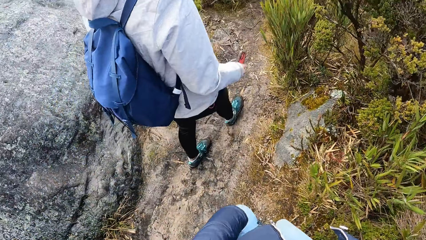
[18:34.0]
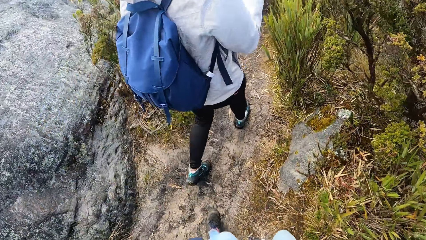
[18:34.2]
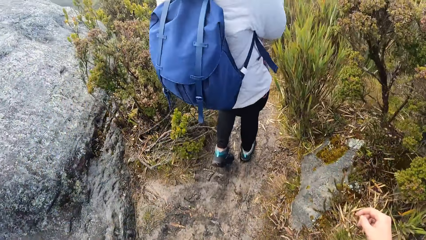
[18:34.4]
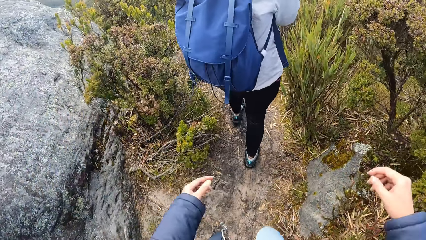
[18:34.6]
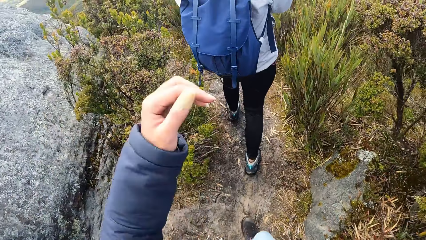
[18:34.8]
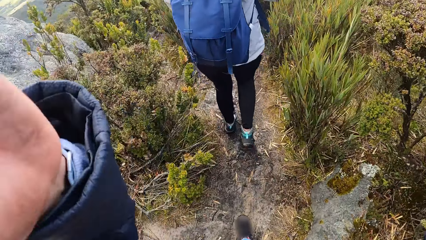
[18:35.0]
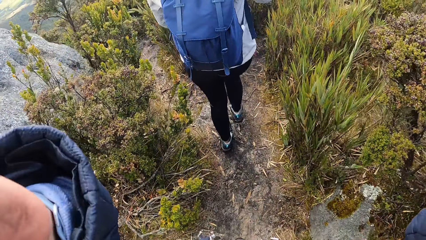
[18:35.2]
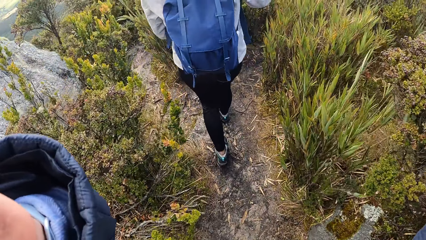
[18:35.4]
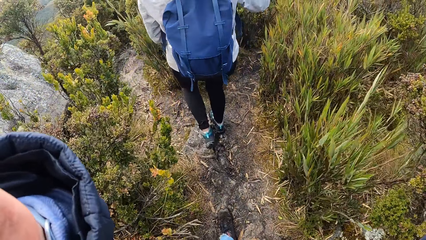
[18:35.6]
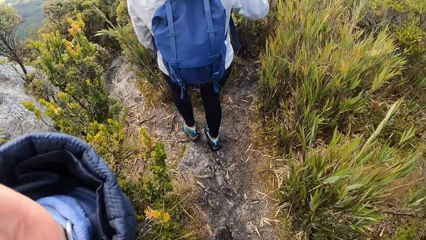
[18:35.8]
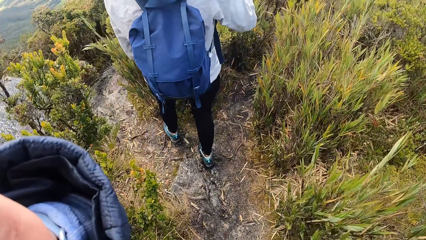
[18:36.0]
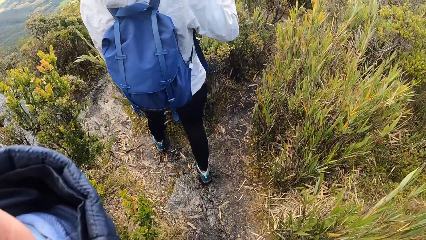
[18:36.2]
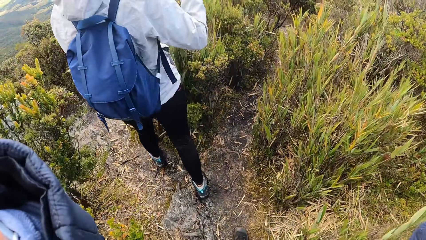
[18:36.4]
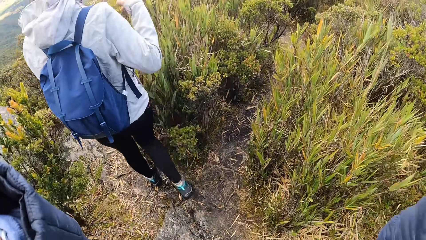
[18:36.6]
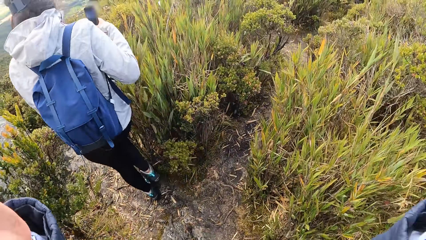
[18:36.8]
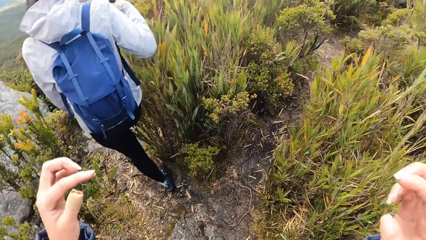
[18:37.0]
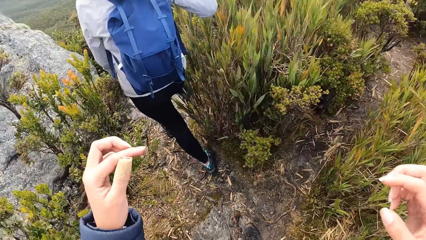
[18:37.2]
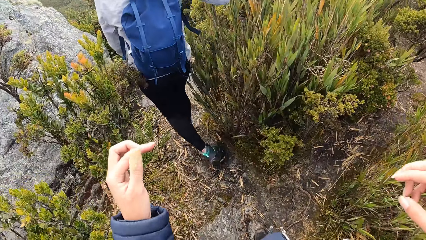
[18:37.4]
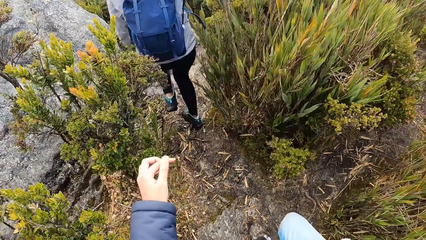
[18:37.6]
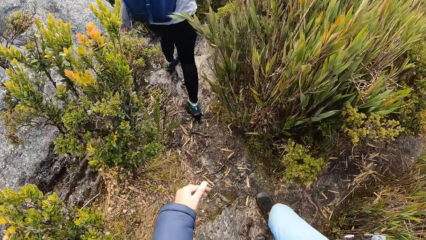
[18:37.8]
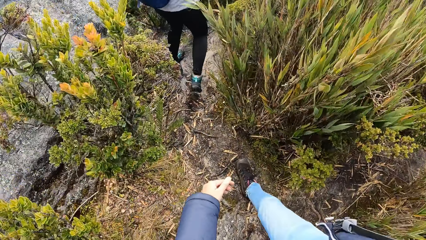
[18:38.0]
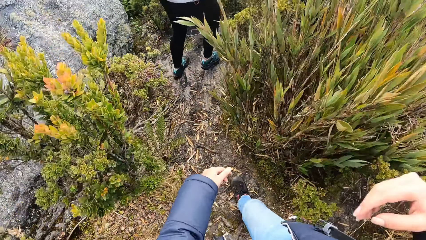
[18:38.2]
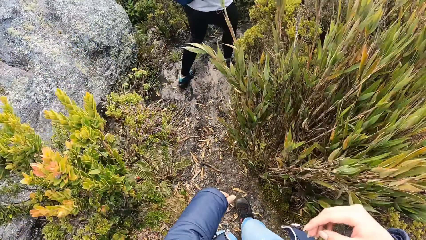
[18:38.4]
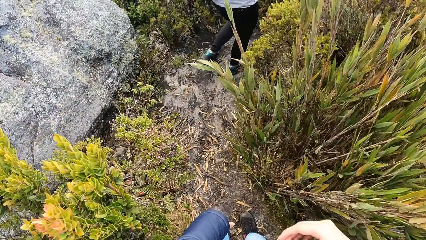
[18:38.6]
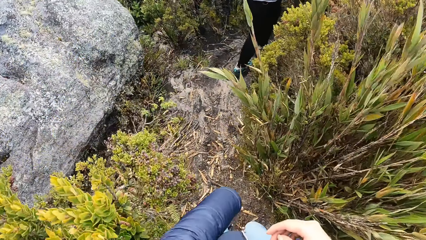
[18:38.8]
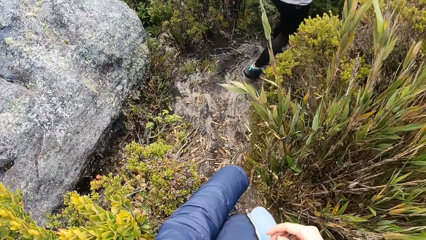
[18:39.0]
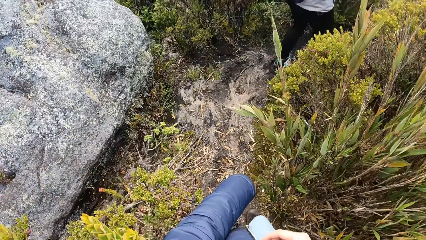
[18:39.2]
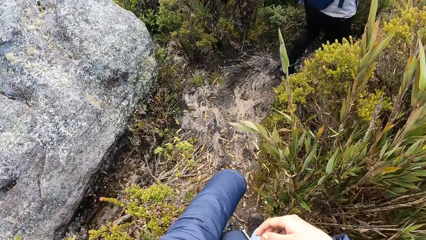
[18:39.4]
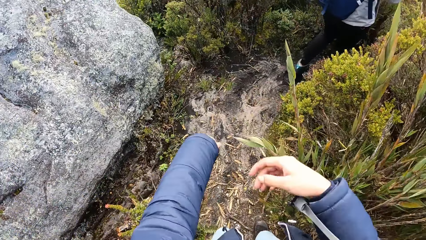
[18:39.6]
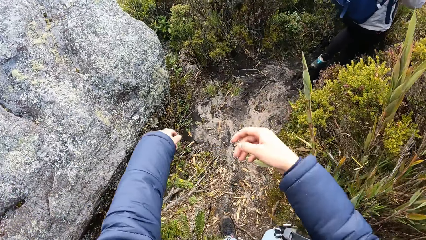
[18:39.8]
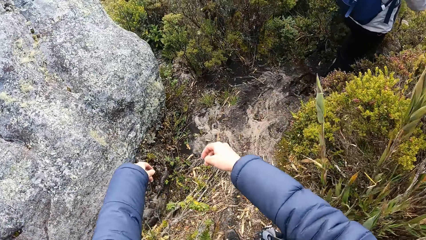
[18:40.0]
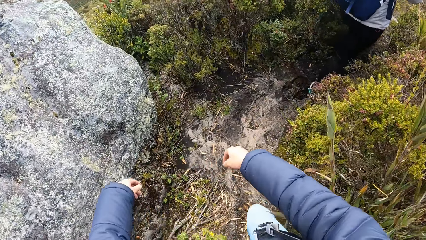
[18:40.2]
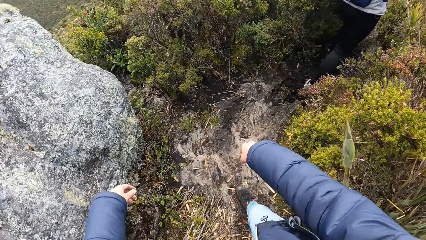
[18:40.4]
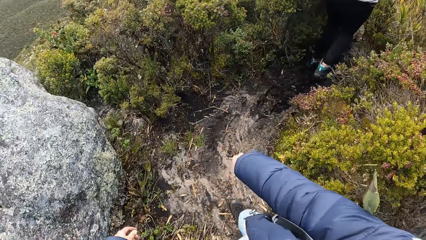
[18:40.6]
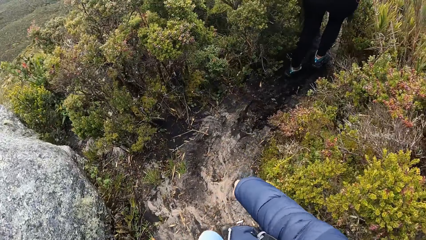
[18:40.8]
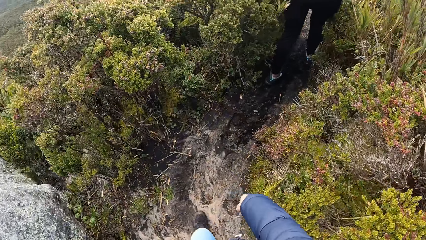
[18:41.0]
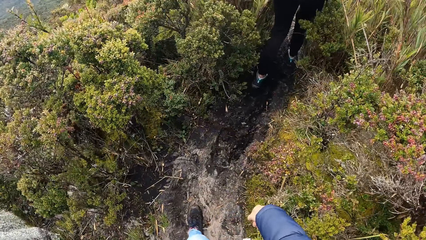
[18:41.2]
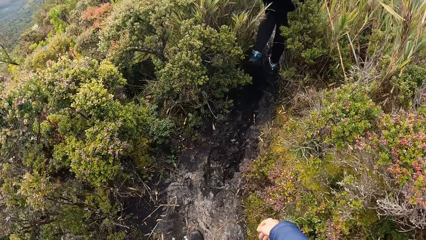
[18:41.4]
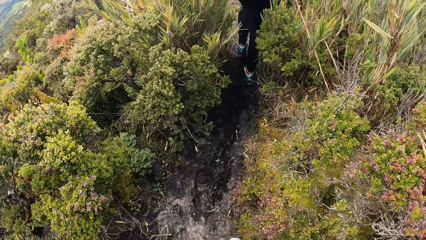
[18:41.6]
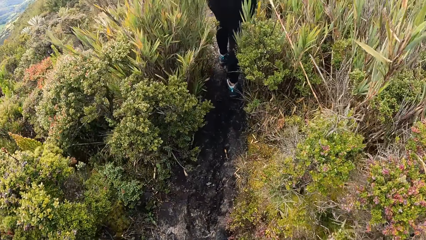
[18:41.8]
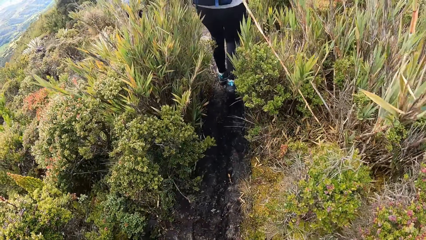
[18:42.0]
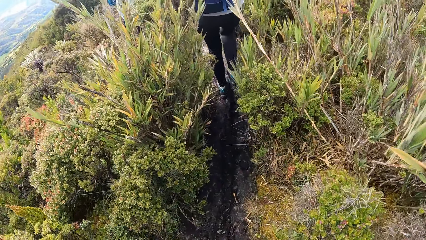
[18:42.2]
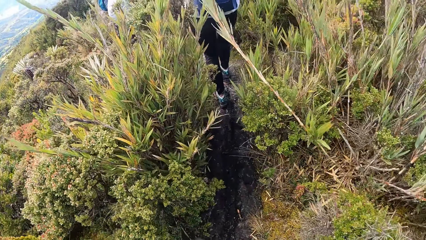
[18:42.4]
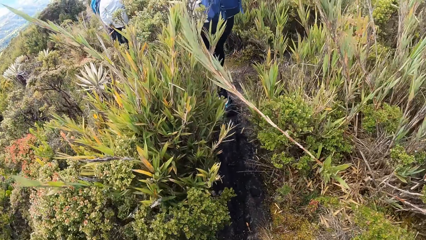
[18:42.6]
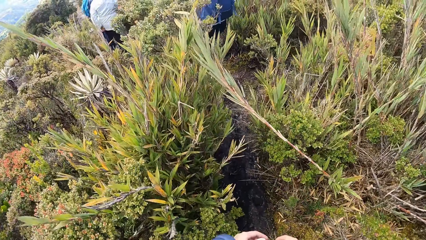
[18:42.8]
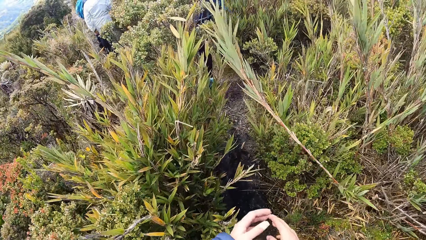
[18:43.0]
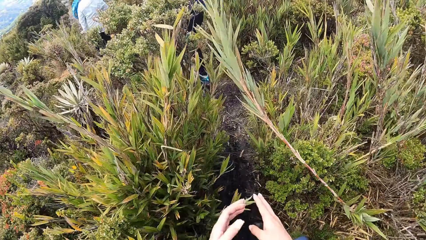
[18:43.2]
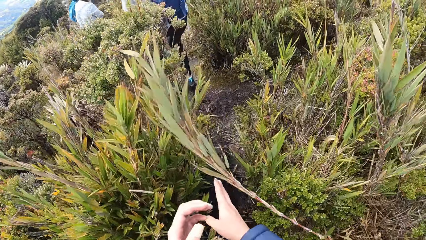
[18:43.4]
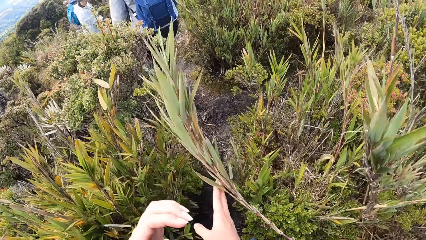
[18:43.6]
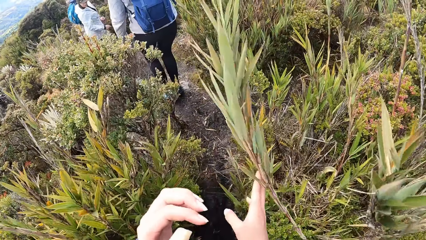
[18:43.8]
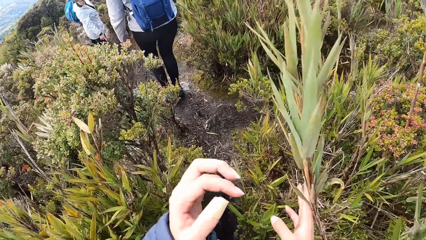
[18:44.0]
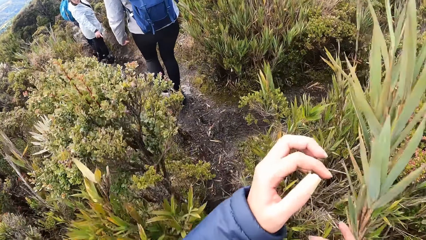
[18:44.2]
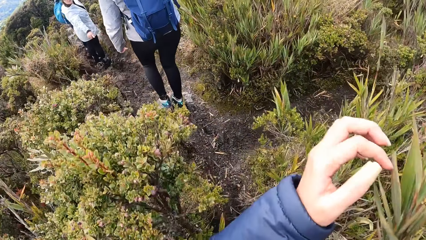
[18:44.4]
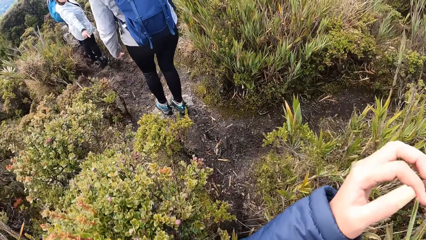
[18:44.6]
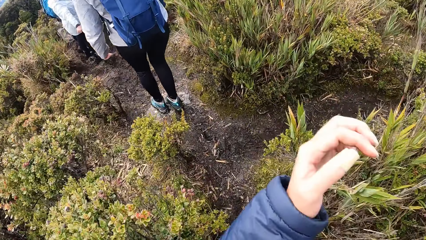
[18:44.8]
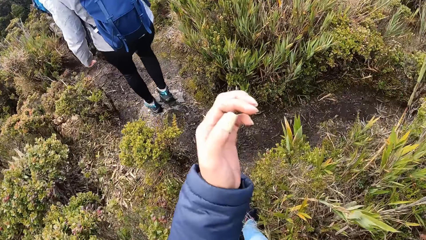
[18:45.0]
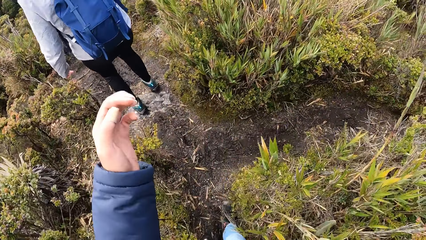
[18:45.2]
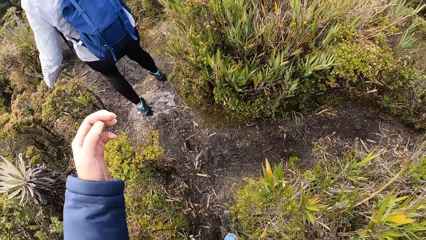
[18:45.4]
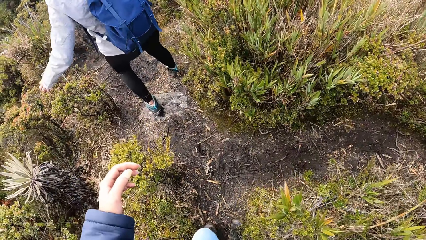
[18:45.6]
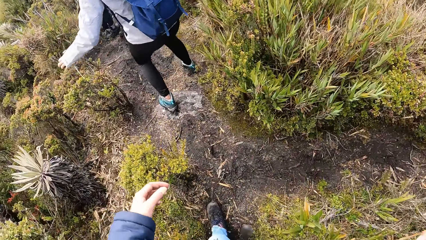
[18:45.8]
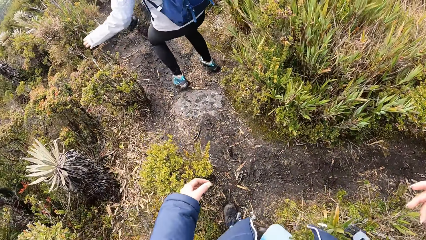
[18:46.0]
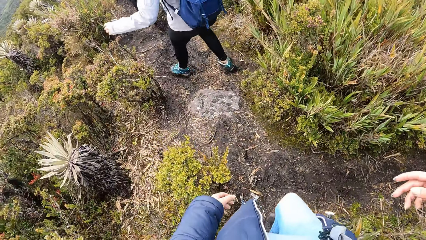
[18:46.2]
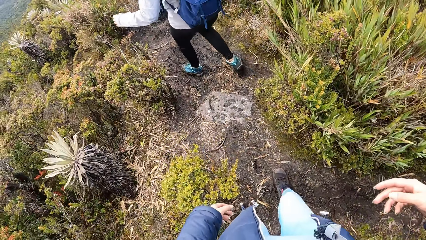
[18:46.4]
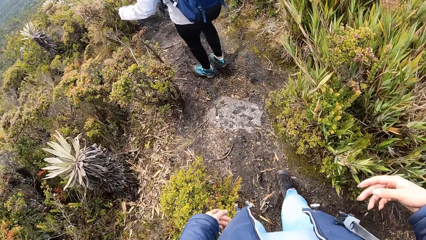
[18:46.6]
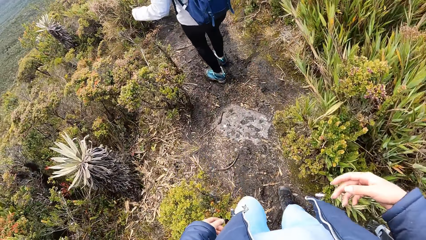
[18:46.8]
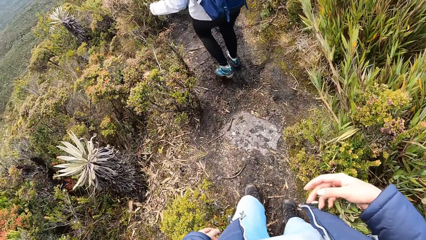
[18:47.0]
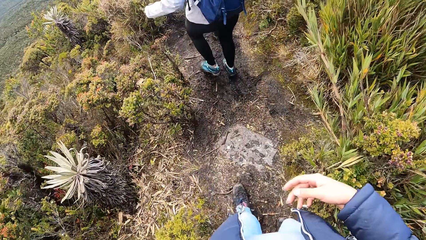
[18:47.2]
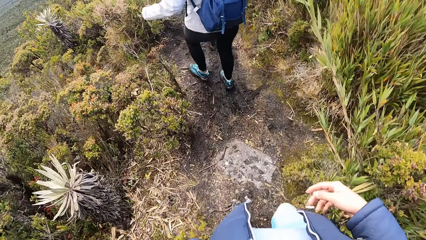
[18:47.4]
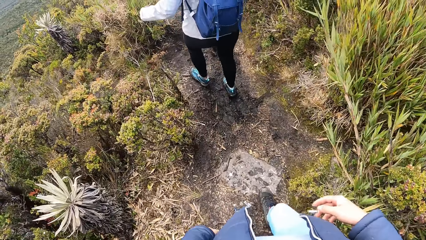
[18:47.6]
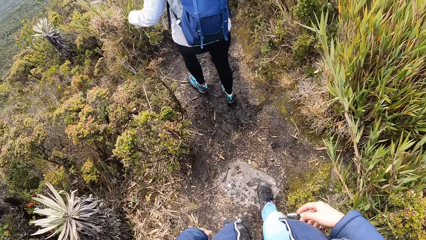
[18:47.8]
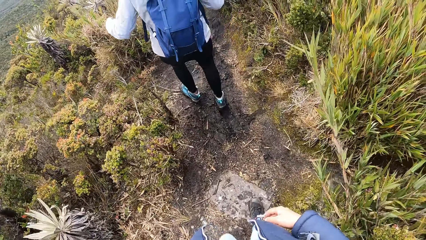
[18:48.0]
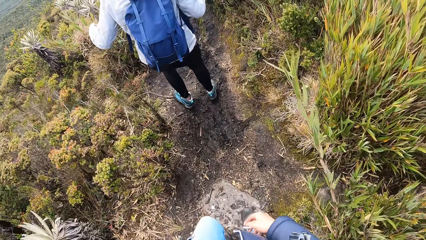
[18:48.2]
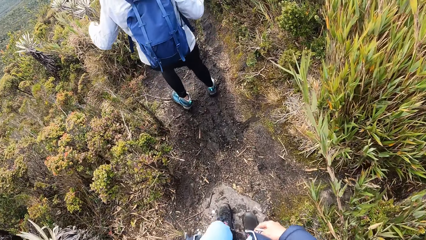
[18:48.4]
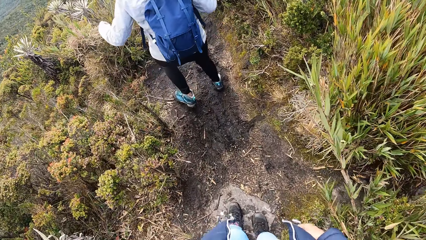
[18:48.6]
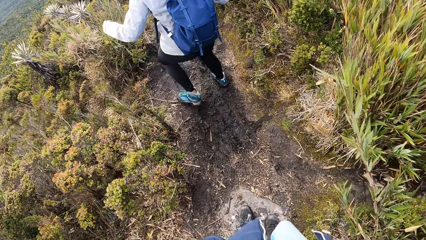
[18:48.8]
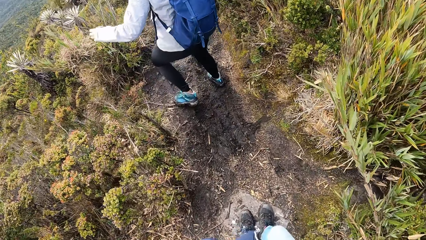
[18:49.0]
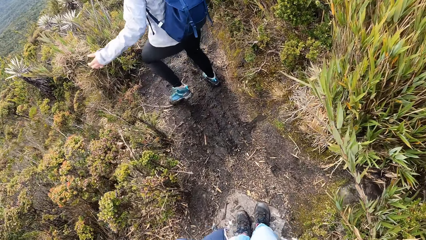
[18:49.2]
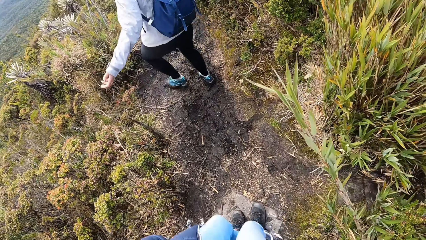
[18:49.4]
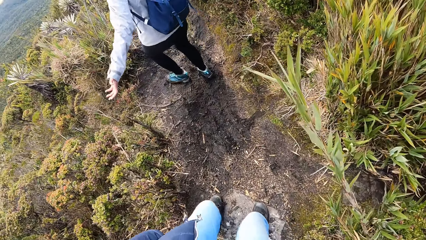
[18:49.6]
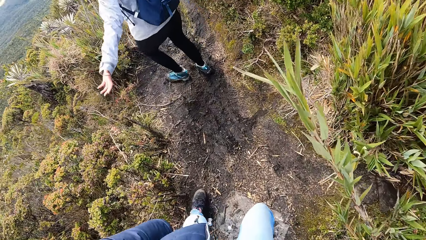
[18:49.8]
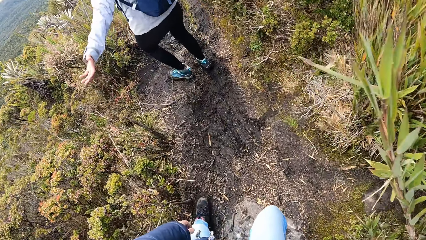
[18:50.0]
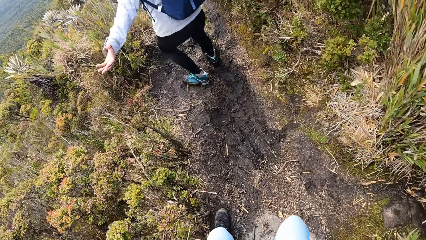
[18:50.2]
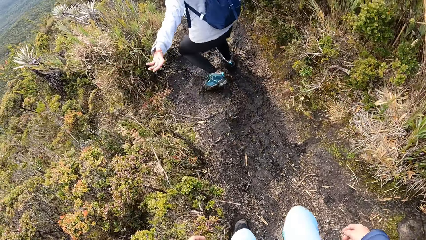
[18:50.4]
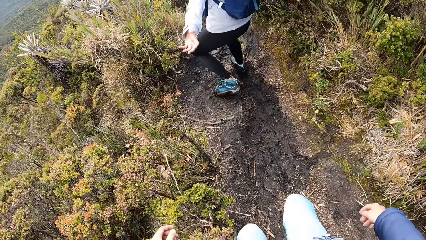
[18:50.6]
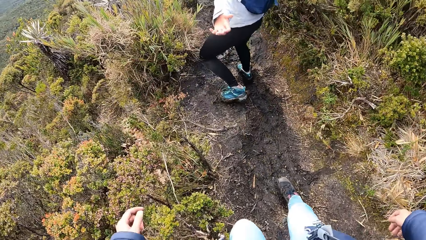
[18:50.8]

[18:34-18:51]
A man walks around the field. The camera wearer walks around. He lifts his hand. He adjusts the camera. He pulls his hand off the camera. He walks around the field. He pushes the plant aside with his right hand. He walks around the field. The man stands on the stone. The man steps off the stone. The camera wearer walks around the field. The man walks around the field. The camera wearer walks around the field.
